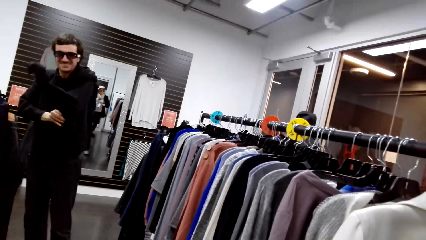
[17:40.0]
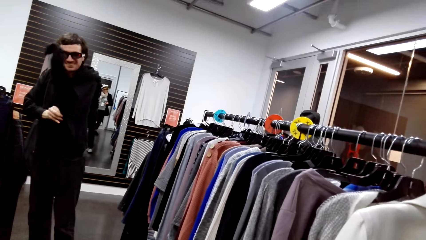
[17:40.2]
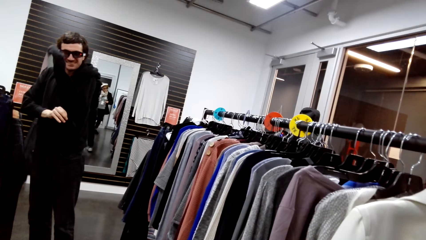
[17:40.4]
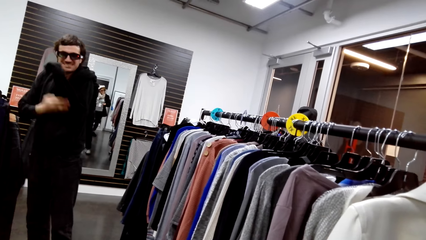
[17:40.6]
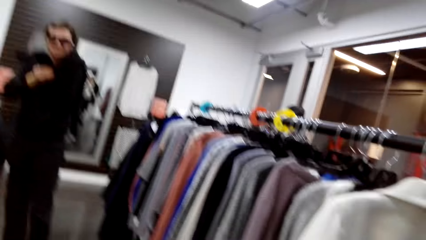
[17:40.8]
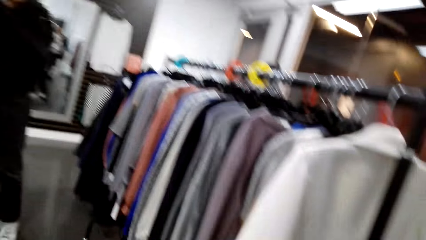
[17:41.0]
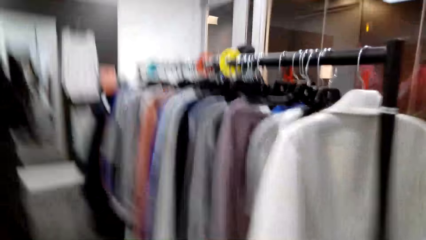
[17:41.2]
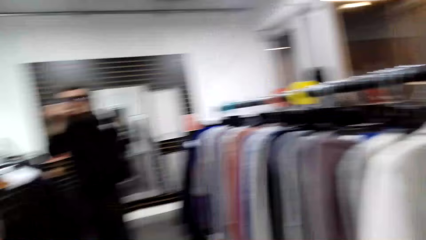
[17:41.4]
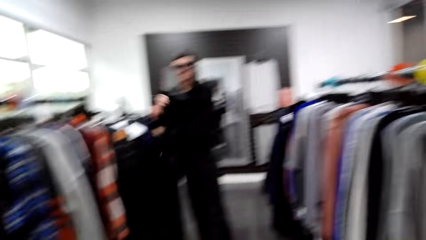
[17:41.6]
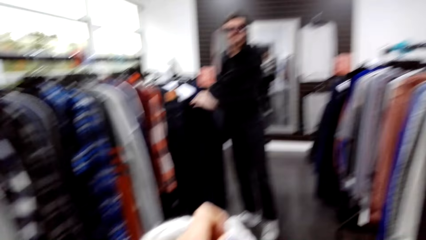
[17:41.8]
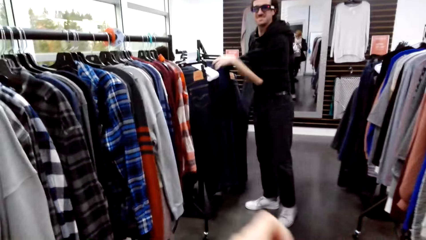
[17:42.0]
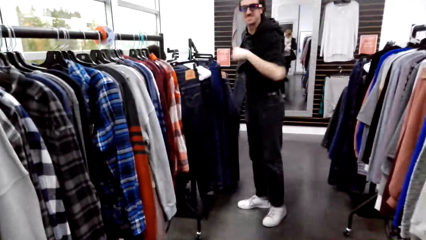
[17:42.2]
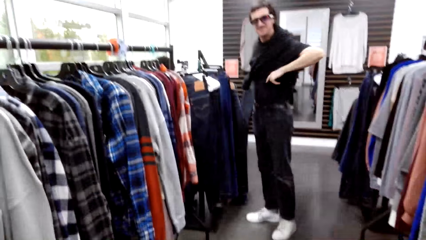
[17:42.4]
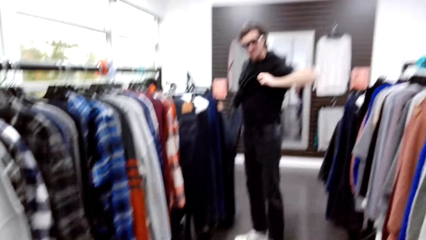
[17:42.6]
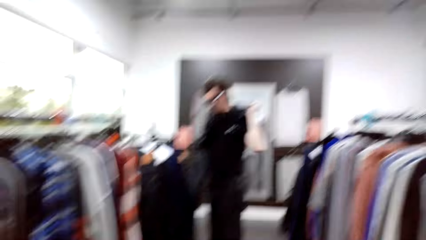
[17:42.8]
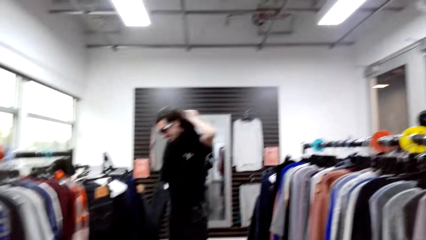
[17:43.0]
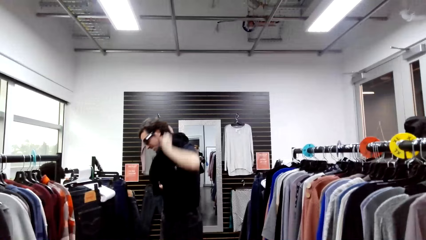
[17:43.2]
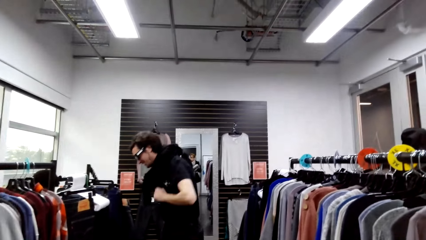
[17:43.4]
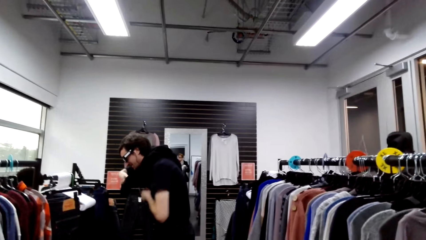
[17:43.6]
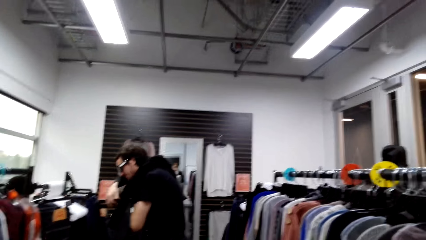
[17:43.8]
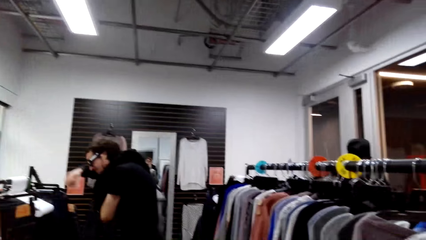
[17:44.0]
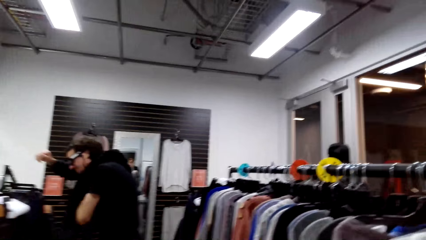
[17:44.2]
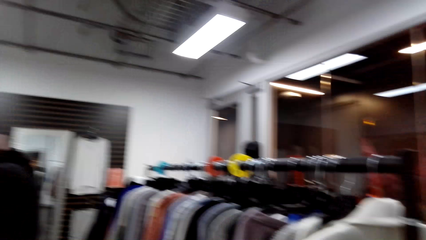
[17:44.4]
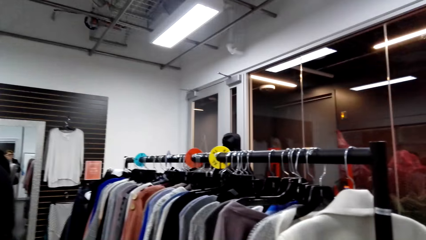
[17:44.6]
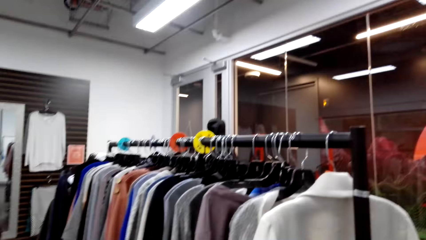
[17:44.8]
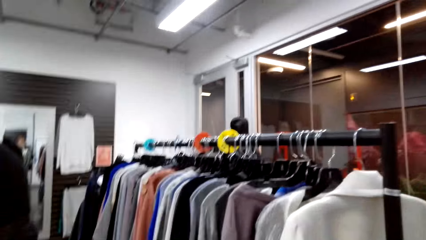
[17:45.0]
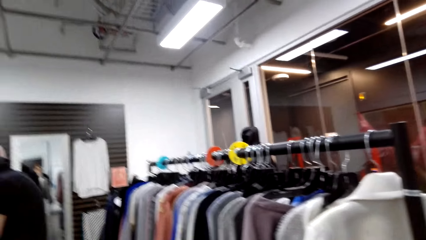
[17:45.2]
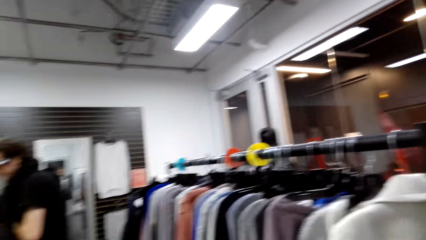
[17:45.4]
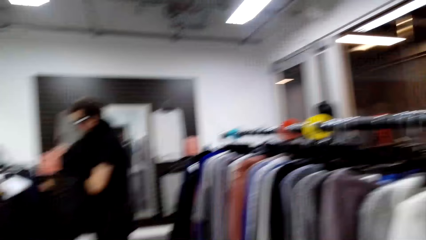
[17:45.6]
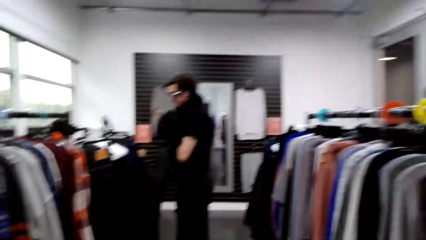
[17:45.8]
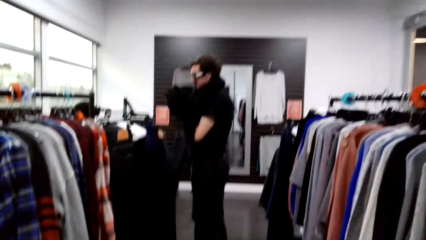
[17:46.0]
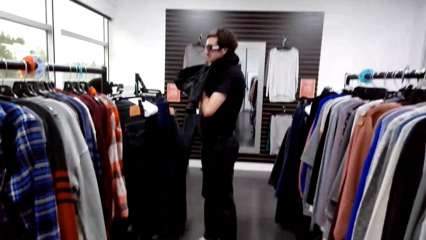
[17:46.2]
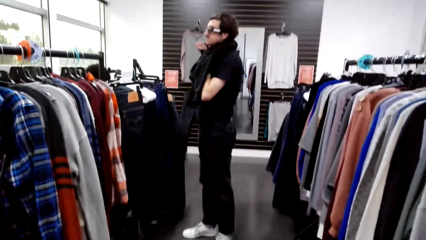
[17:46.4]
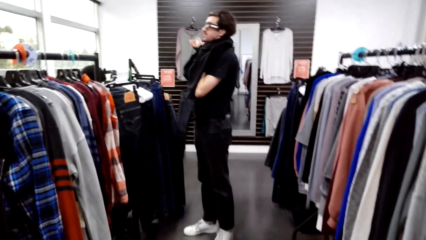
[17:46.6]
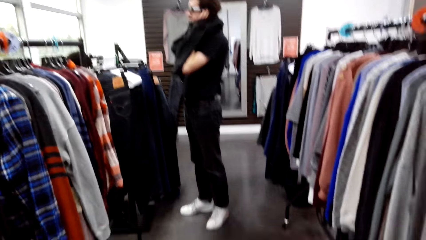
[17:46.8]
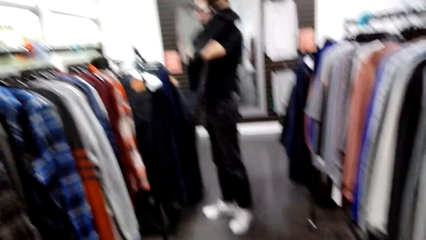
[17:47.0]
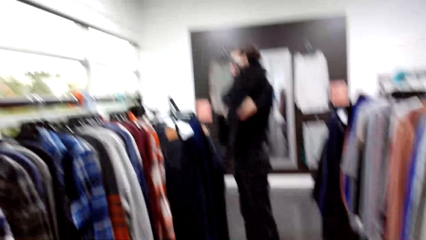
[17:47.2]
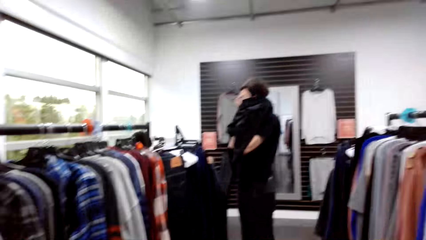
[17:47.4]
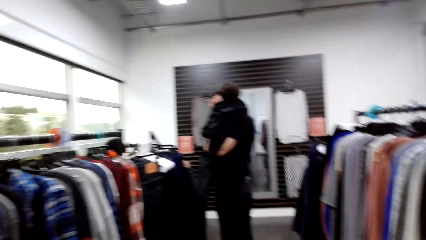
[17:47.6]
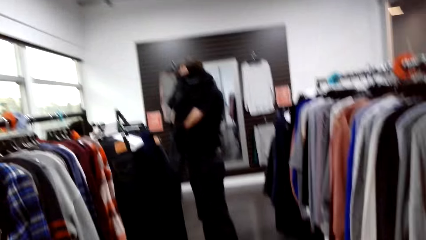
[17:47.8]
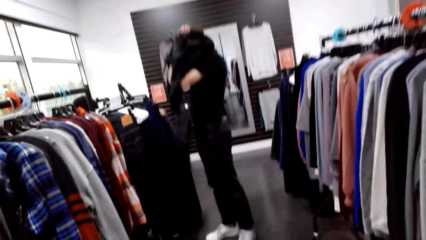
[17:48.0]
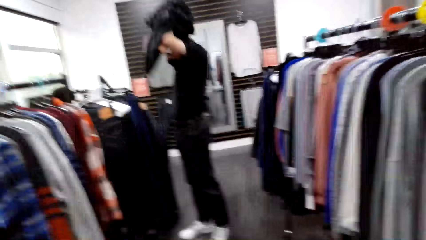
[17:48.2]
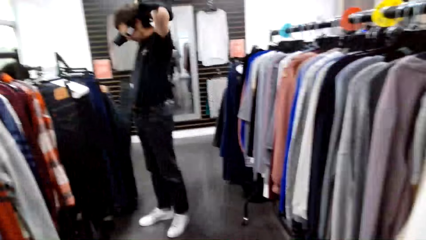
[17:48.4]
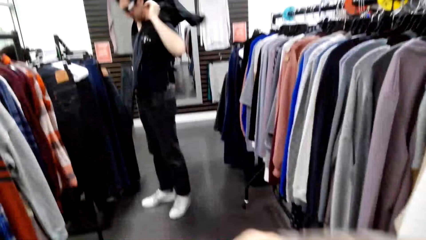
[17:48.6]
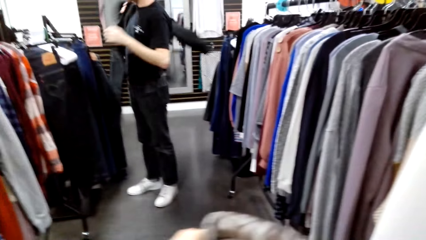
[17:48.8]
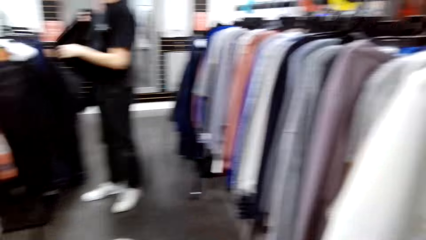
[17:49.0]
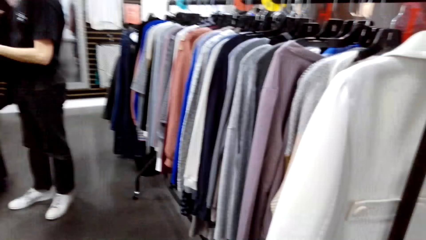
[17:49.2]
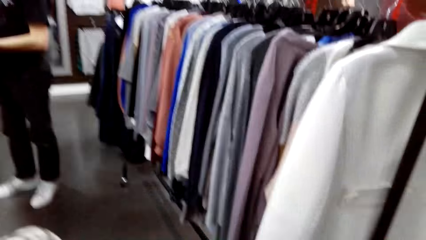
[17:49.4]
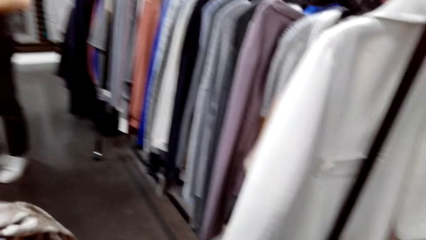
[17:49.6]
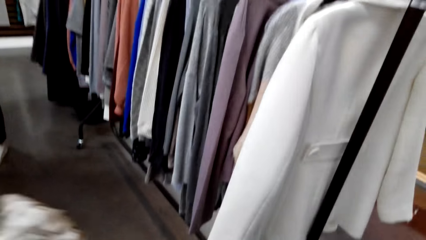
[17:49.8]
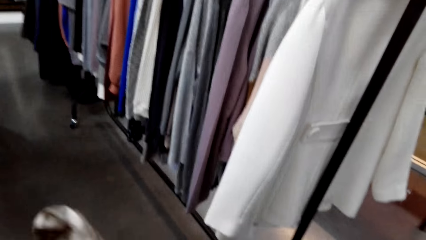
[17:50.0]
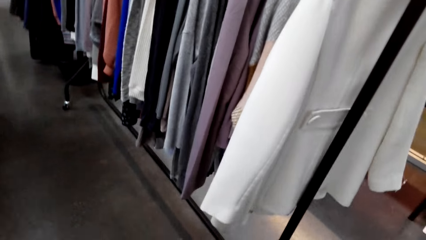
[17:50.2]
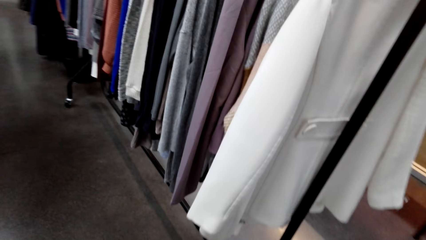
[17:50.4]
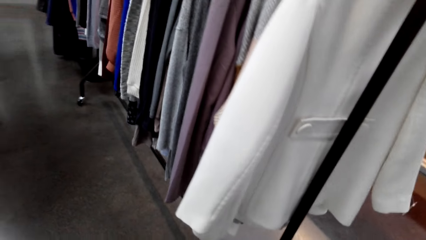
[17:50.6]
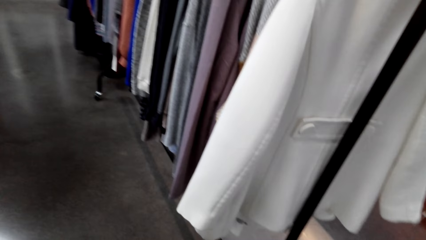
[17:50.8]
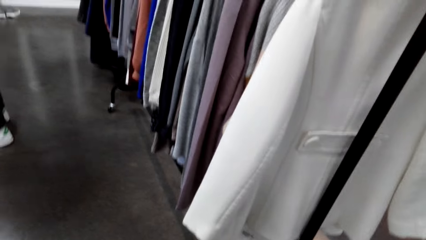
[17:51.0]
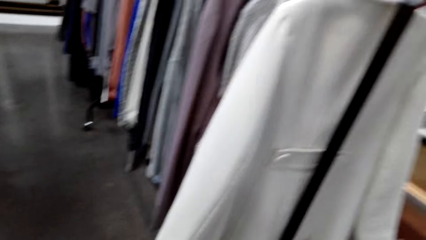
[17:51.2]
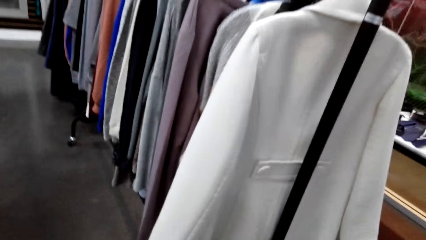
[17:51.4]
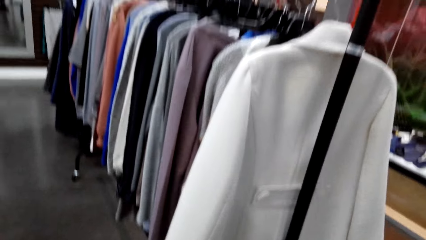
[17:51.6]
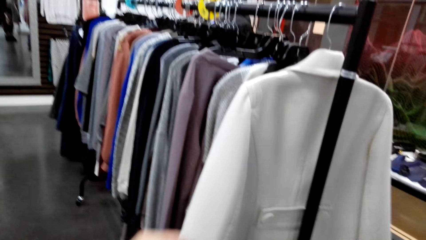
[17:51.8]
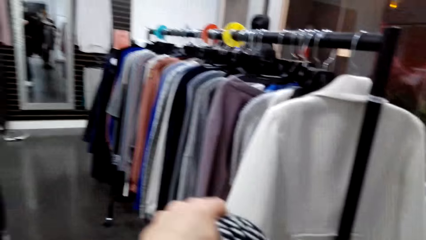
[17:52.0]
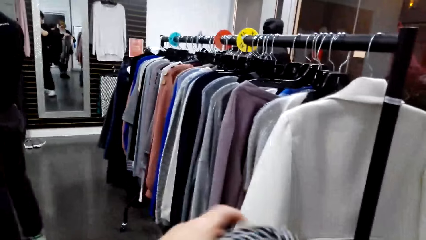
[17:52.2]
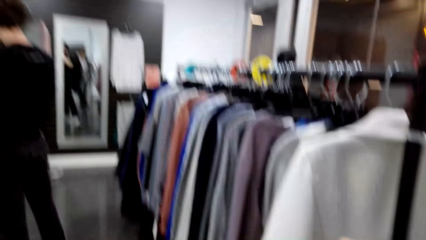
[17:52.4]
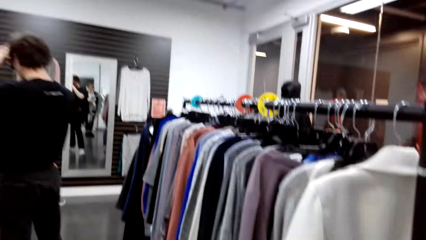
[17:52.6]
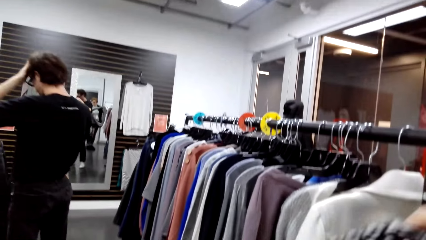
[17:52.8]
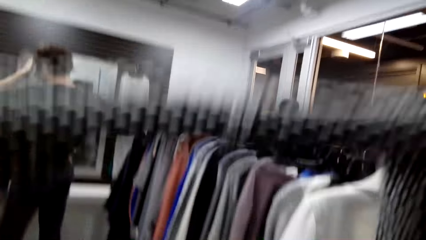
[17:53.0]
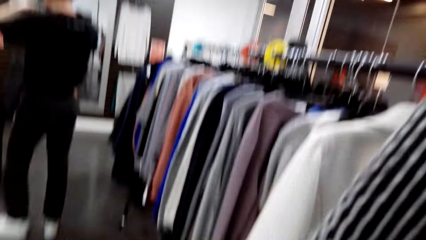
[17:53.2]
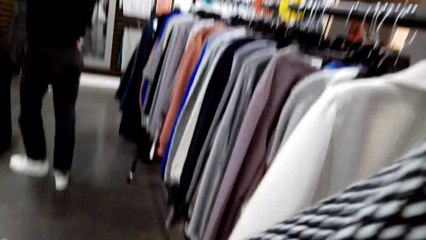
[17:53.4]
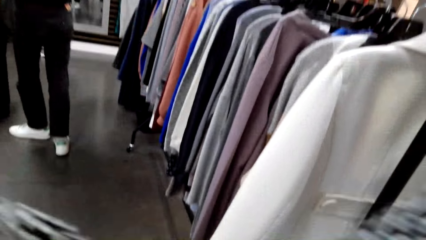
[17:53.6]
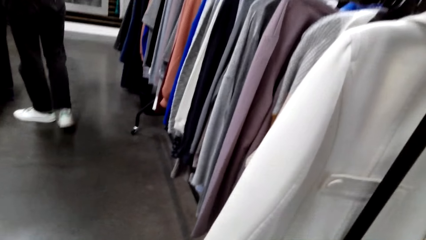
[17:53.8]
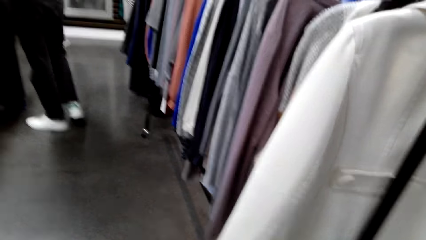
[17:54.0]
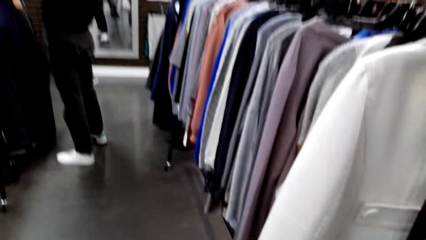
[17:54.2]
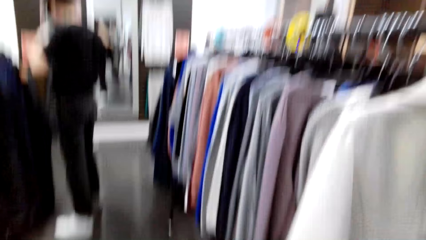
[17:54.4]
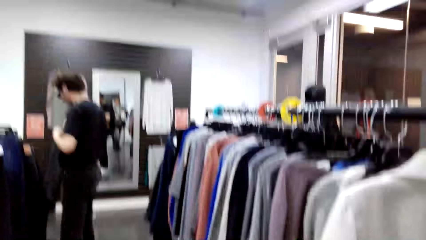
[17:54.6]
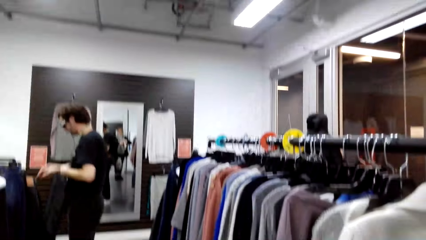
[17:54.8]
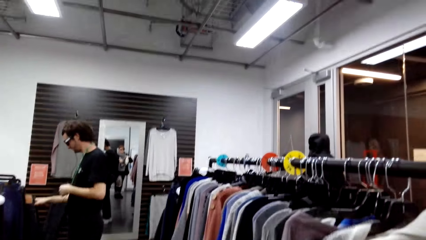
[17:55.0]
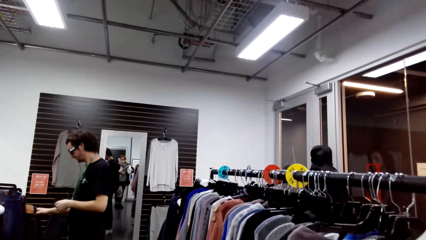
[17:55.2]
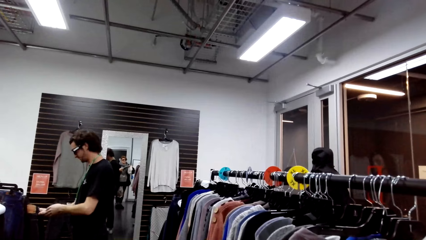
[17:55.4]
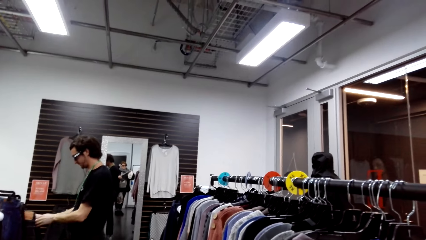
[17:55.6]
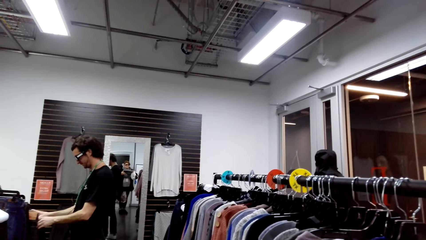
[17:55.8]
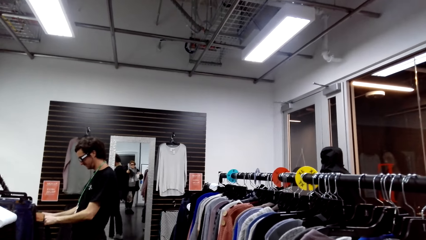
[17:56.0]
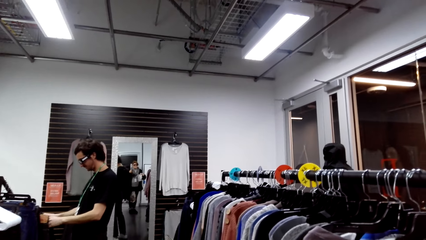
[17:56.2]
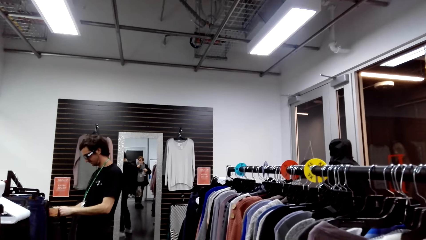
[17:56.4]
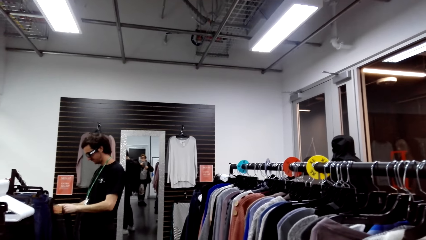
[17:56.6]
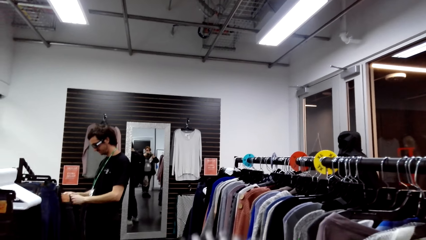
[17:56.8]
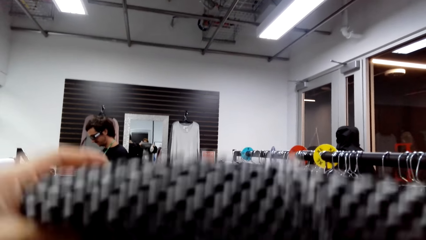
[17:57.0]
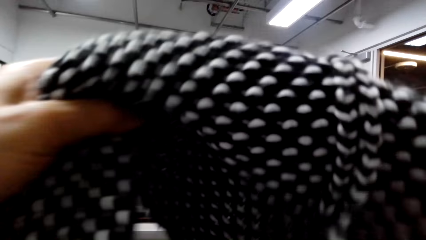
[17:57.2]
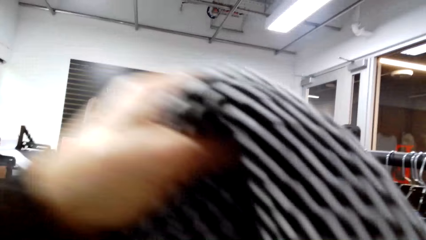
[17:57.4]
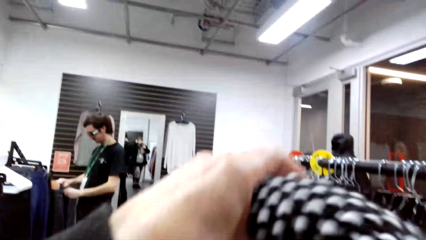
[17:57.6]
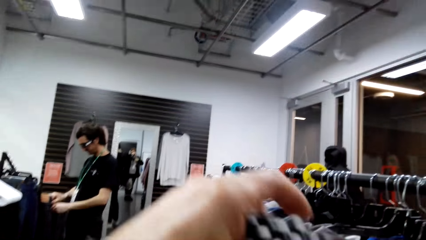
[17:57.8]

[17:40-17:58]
The camera wearer converses with a male. They do something. The male holds a sweater with both hands. The camera wearer touches the sweater with their hands. They fit a scarf. The male walks around the store. The male looks for a cloth and flips through the pants.
